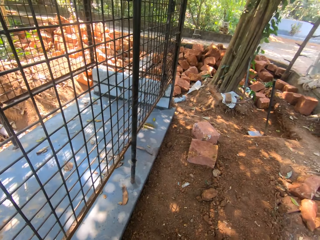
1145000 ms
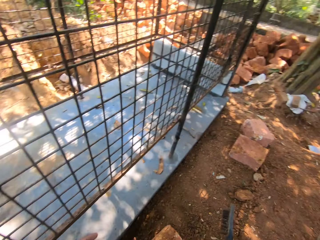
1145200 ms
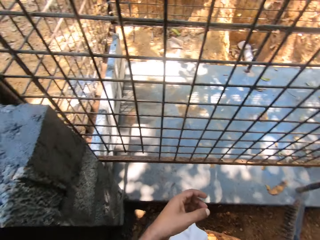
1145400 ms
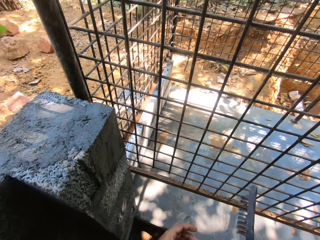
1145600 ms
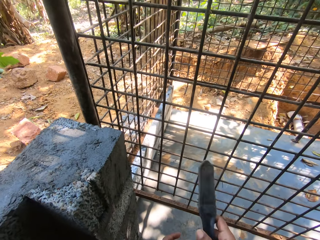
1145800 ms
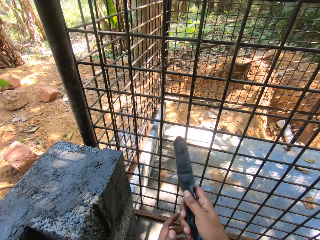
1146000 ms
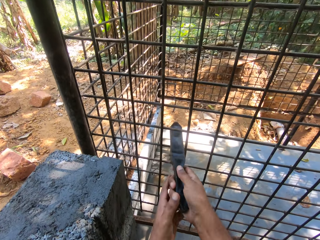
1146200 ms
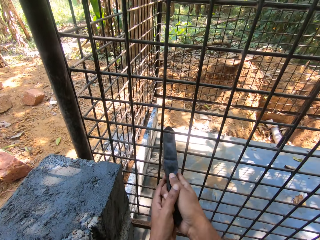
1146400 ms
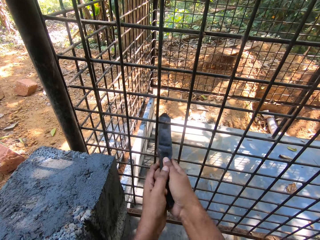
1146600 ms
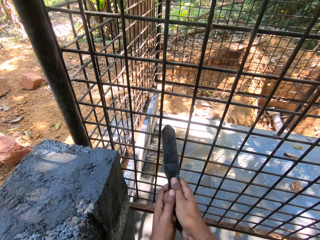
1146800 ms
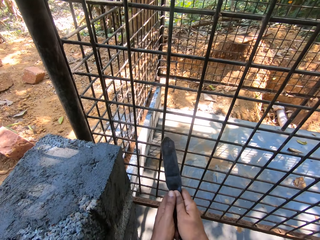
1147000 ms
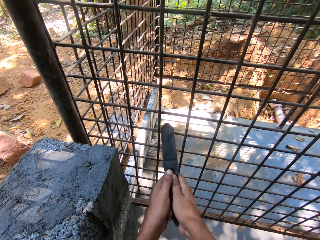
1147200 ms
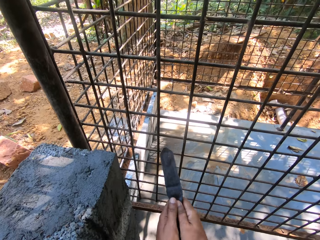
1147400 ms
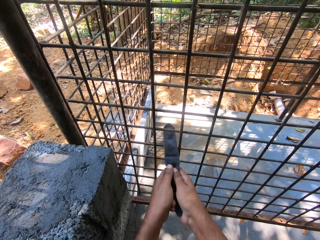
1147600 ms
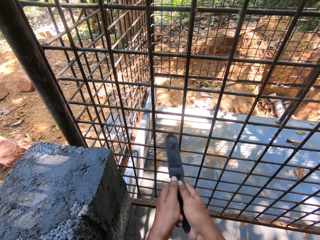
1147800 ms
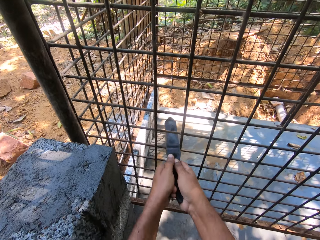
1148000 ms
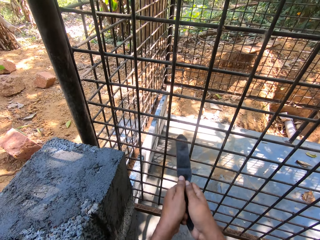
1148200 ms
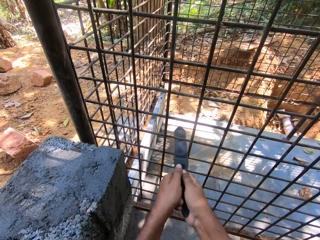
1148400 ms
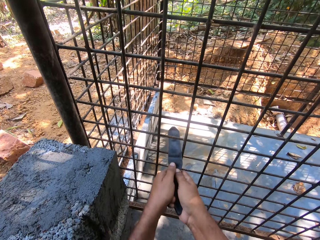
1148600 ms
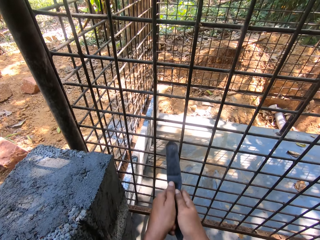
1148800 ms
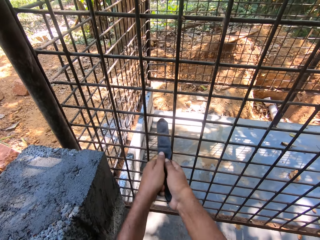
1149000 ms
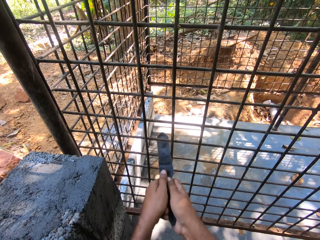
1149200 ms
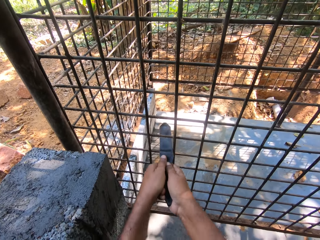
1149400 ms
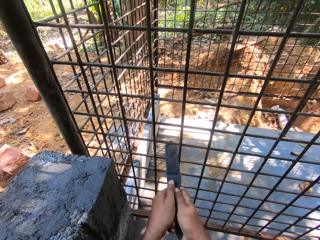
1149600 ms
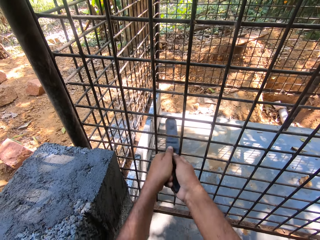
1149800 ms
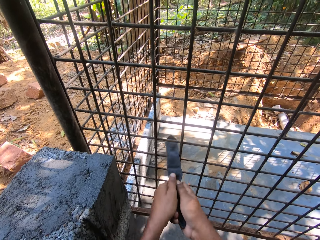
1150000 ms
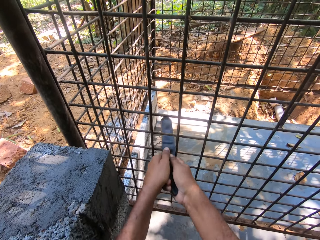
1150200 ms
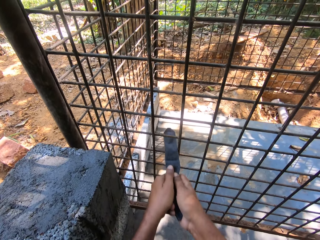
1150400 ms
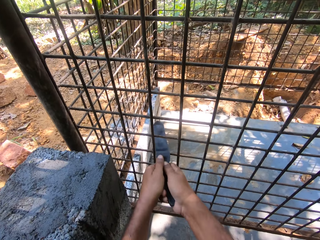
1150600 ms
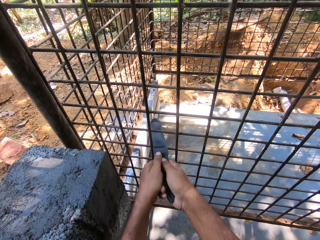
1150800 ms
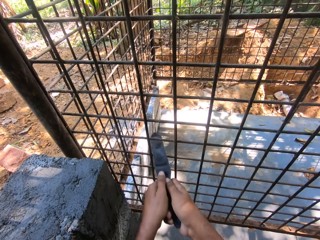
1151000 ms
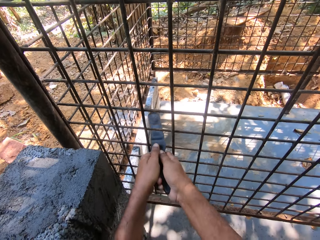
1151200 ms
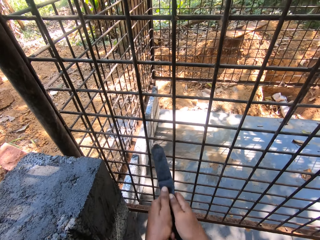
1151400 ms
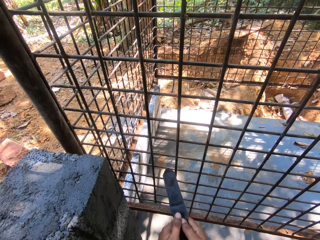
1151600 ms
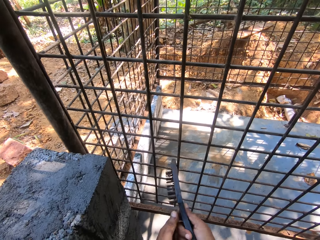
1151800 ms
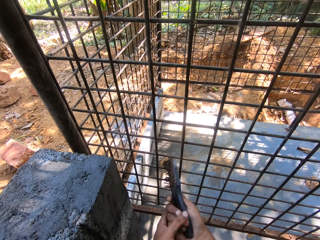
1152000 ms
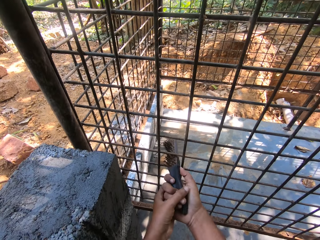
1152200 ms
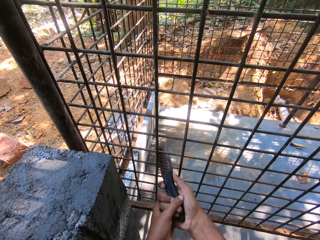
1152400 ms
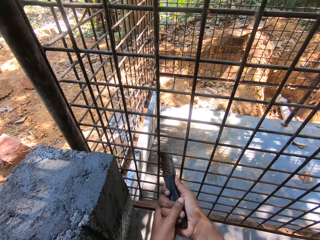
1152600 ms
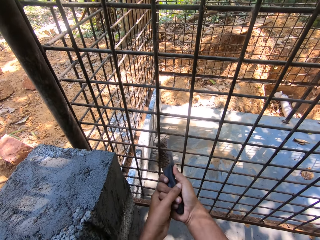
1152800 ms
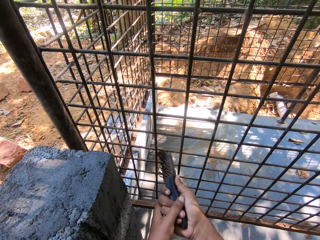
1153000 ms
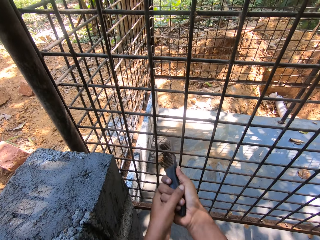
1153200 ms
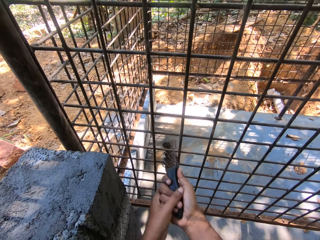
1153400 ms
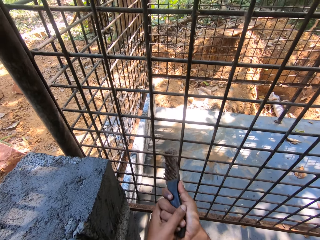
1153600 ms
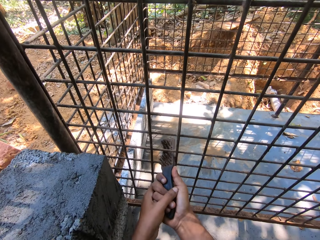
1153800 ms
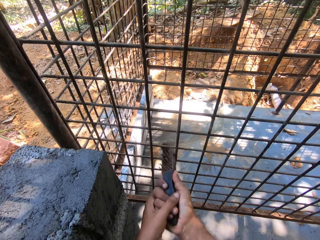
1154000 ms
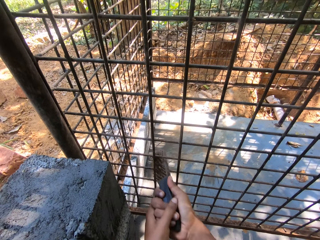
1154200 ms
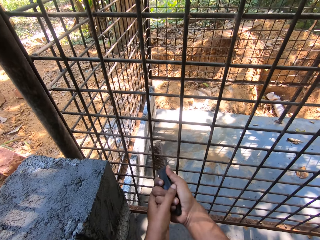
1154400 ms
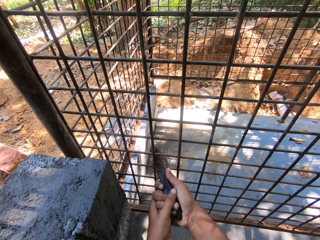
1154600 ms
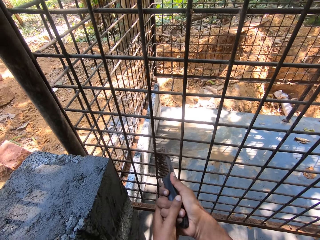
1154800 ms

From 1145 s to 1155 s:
The camera wearer looks around. They turn around the wire mesh. They scrub the welded wire mesh.

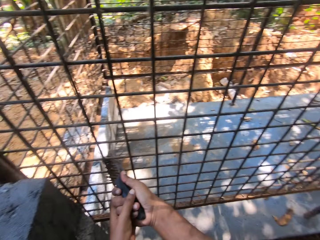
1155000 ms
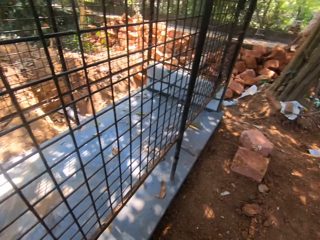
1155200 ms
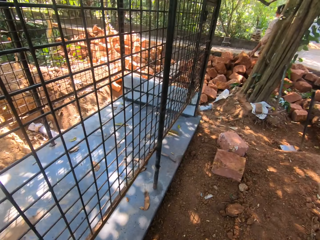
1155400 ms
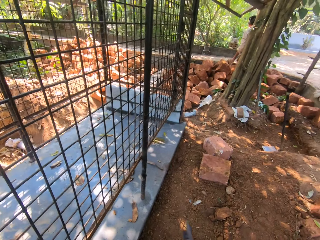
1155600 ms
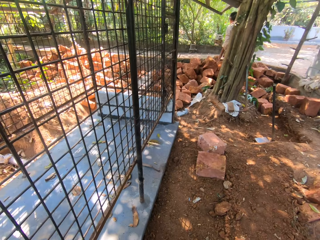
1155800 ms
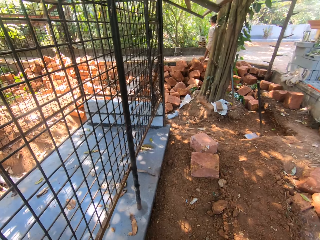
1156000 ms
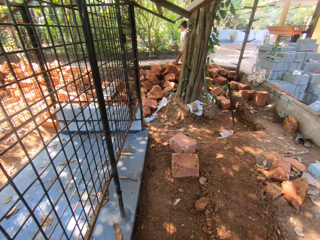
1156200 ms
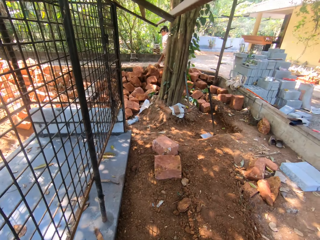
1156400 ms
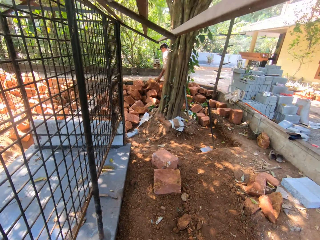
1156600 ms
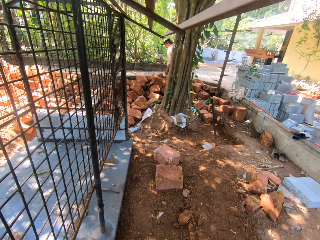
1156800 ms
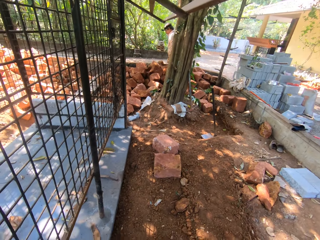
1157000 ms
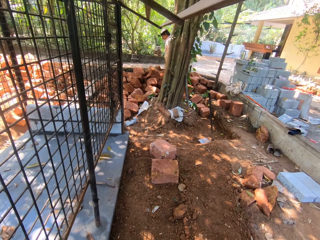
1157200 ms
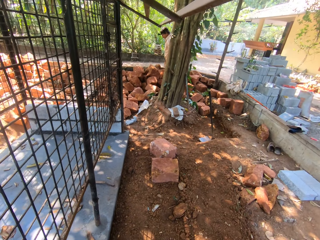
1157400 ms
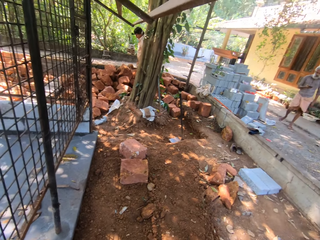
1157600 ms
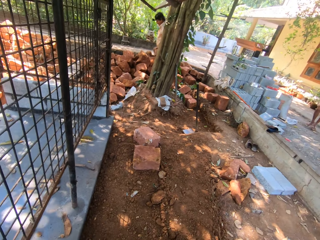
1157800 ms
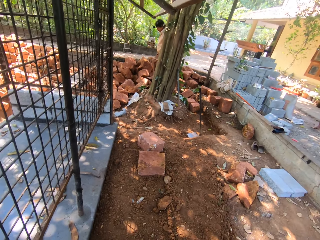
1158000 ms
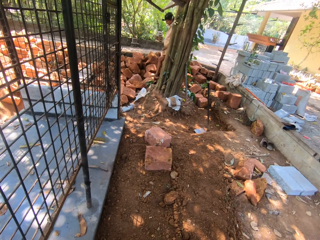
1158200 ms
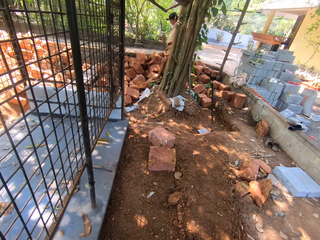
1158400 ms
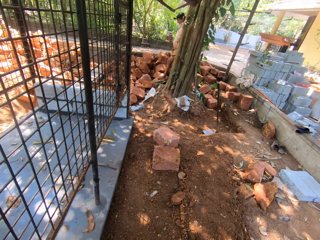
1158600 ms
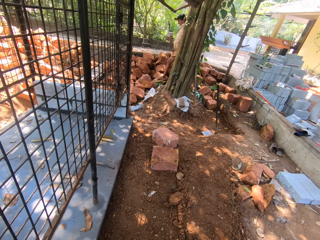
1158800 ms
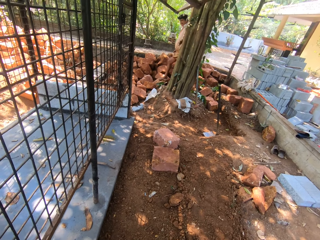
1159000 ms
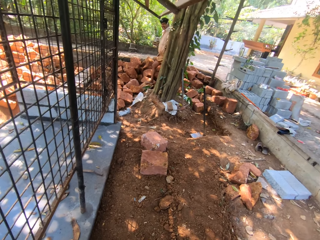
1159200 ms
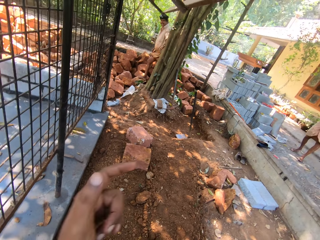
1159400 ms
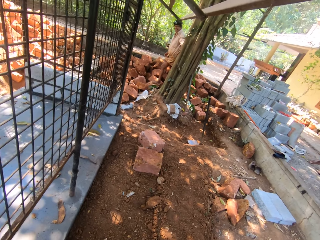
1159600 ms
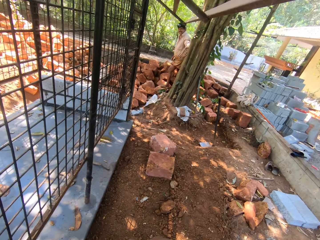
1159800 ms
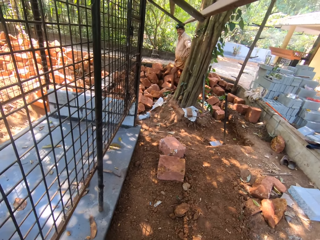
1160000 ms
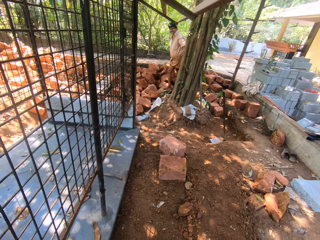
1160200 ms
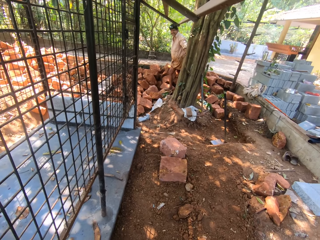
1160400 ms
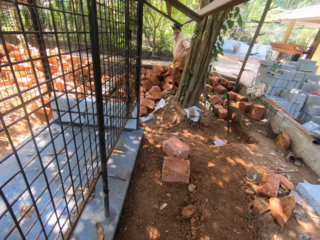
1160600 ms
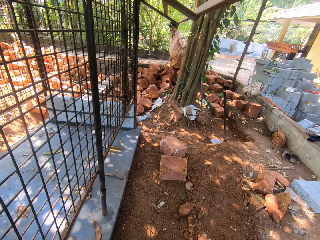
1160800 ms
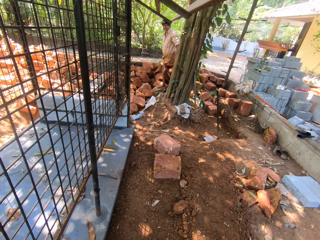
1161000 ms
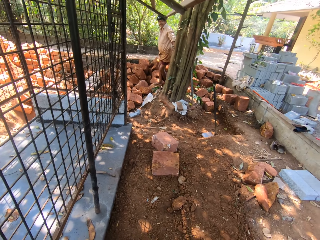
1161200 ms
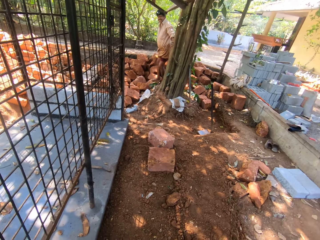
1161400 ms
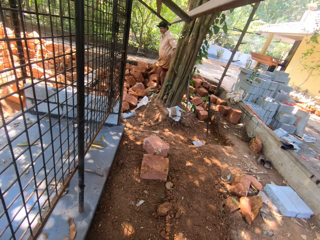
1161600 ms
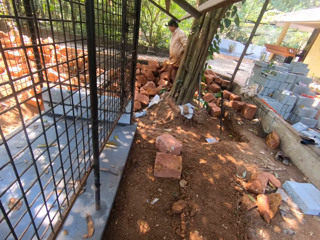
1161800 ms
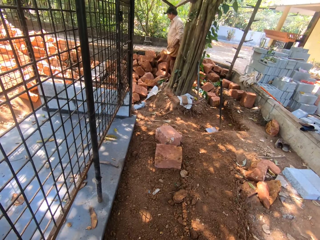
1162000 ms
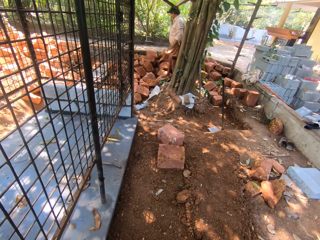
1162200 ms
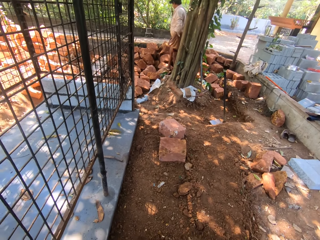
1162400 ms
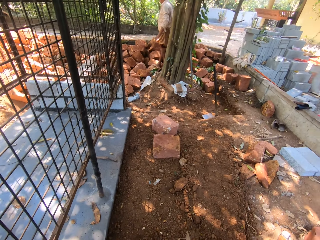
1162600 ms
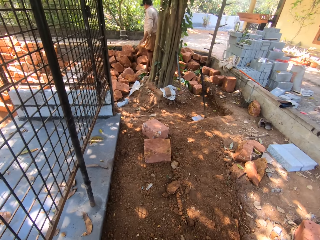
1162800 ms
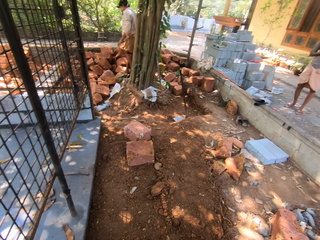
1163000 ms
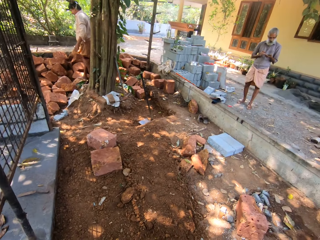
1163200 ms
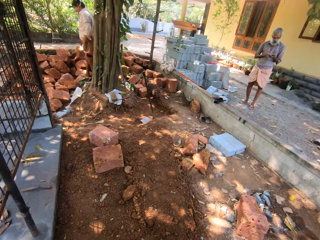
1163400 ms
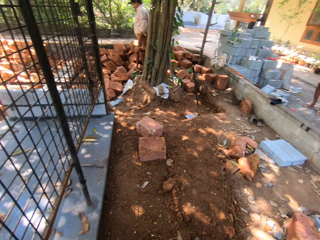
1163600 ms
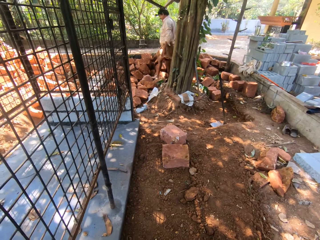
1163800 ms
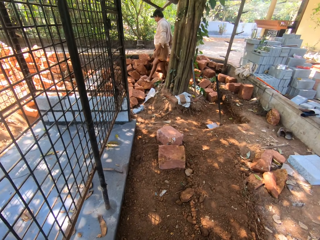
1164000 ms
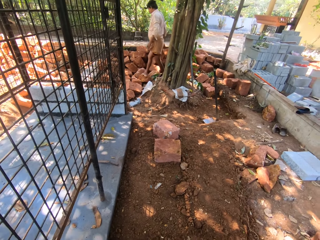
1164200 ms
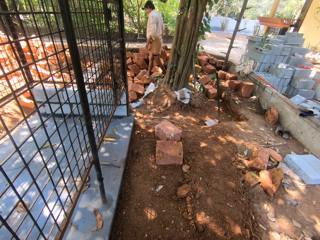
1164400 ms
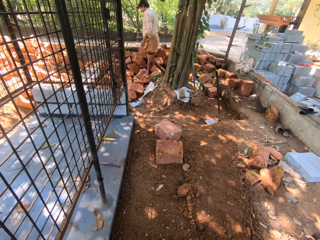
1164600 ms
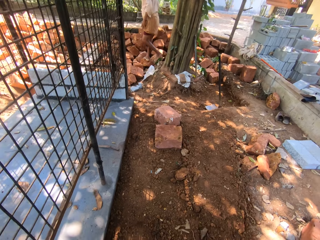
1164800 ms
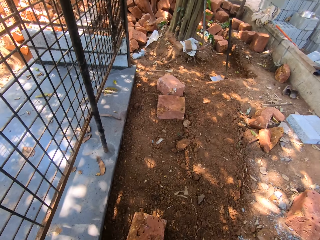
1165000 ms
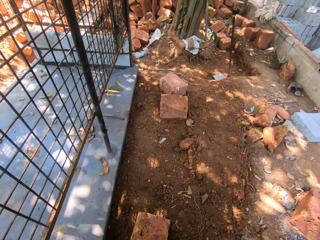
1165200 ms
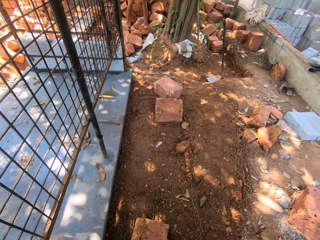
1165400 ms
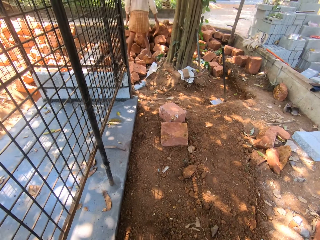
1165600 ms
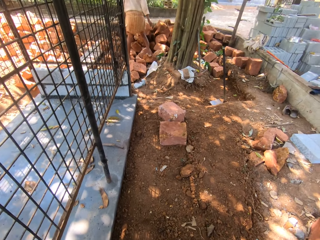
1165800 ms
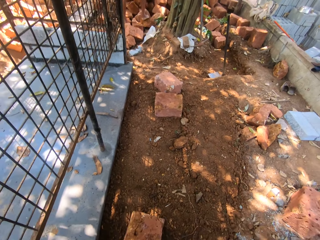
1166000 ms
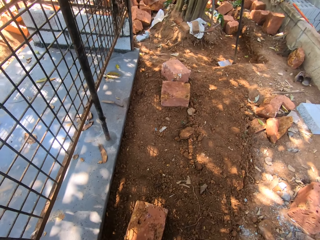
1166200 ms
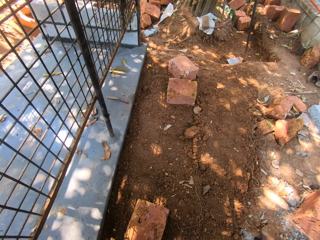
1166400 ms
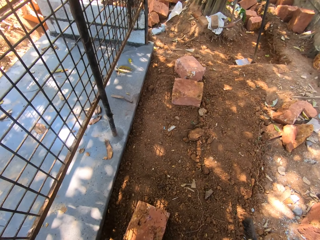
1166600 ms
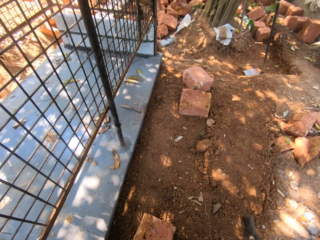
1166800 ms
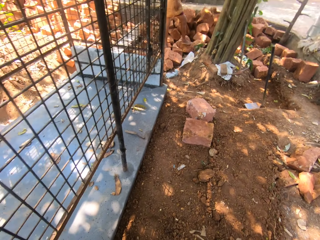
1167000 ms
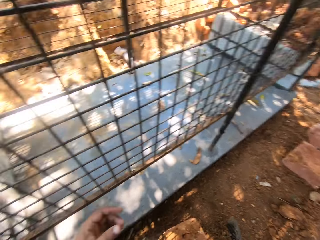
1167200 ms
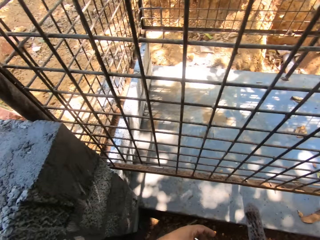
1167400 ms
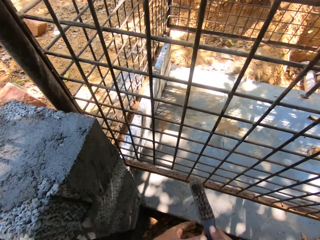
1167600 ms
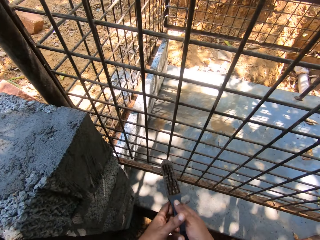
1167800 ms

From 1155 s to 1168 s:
The camera wearer uses a hand gesture. They turn around the wire mesh. They look around. They interact with a man. They use a hand gesture.
